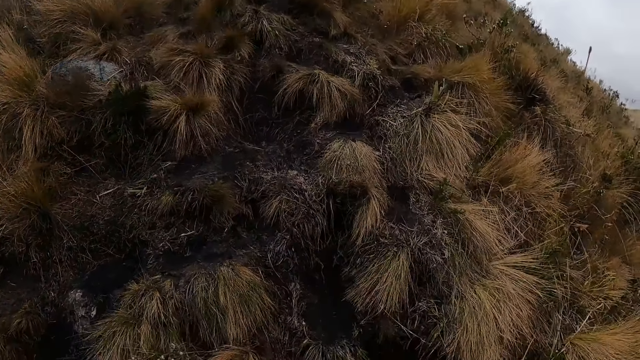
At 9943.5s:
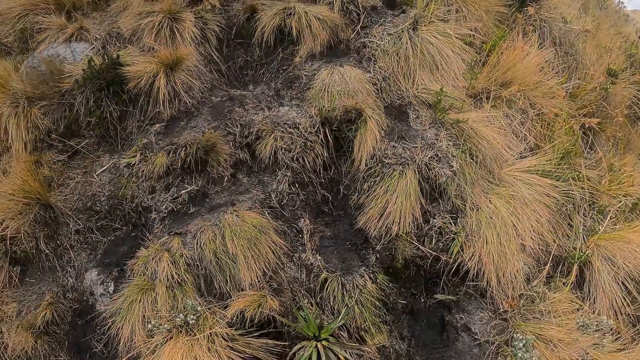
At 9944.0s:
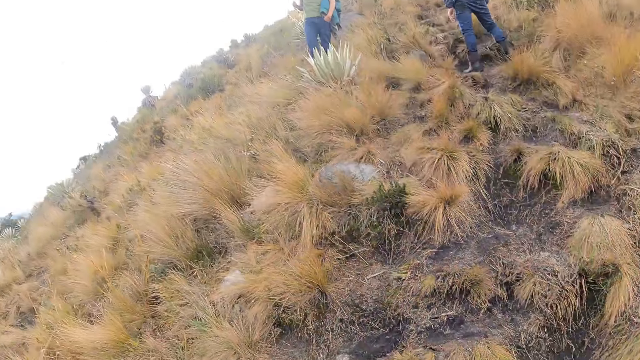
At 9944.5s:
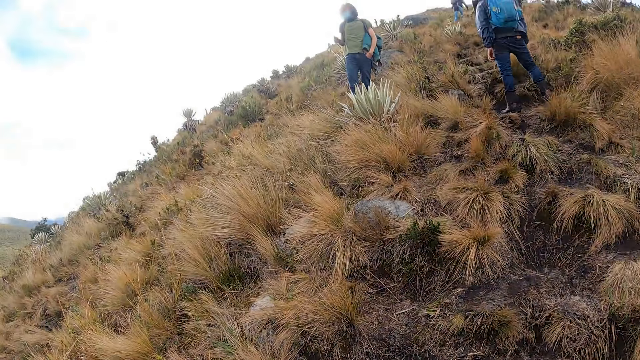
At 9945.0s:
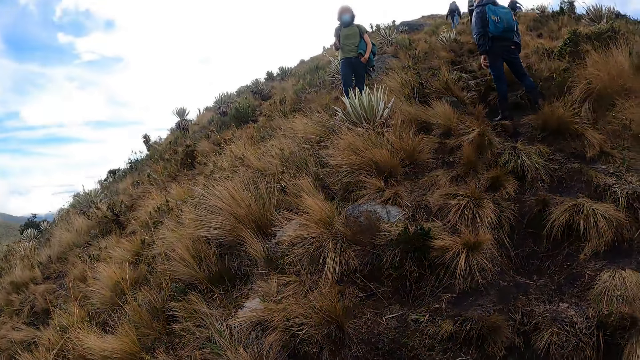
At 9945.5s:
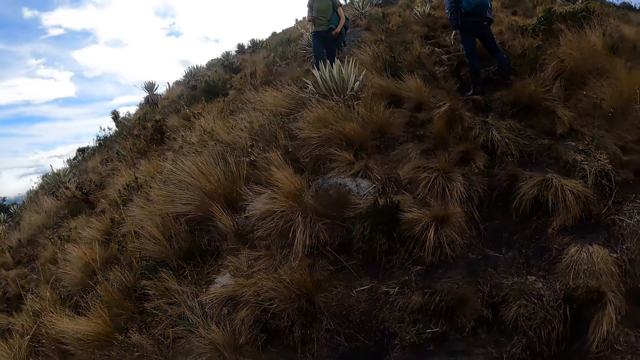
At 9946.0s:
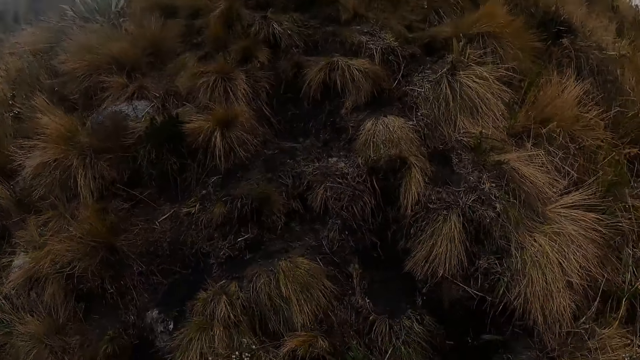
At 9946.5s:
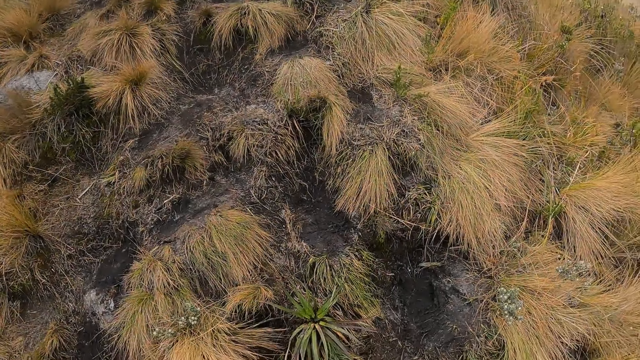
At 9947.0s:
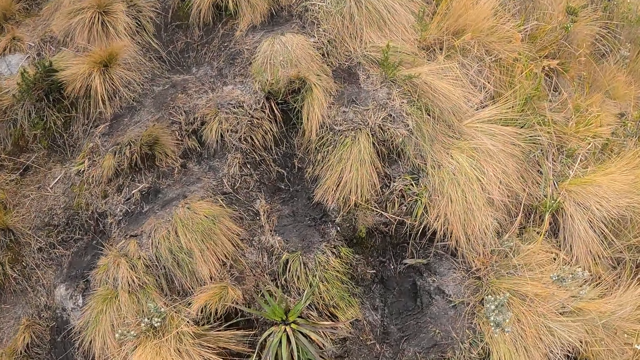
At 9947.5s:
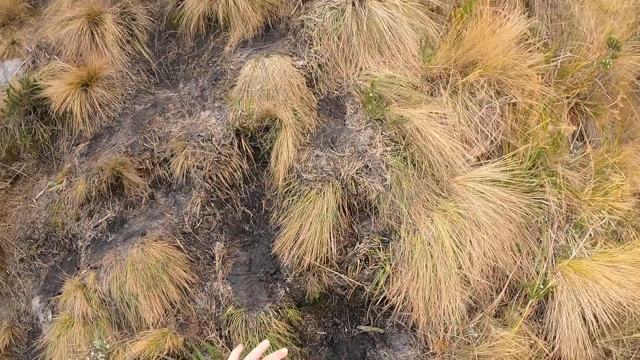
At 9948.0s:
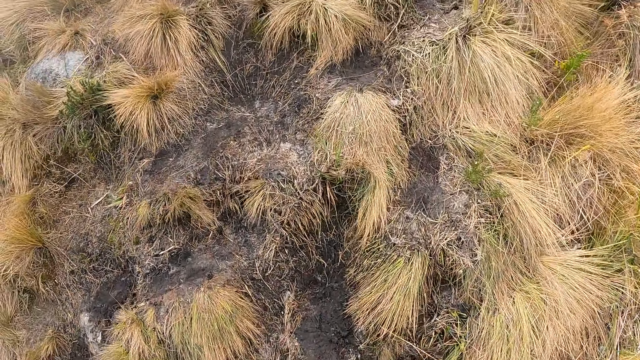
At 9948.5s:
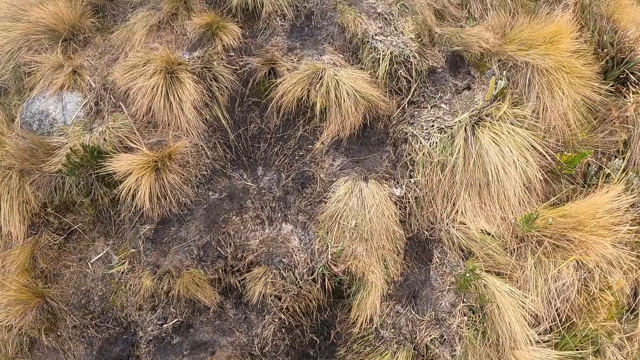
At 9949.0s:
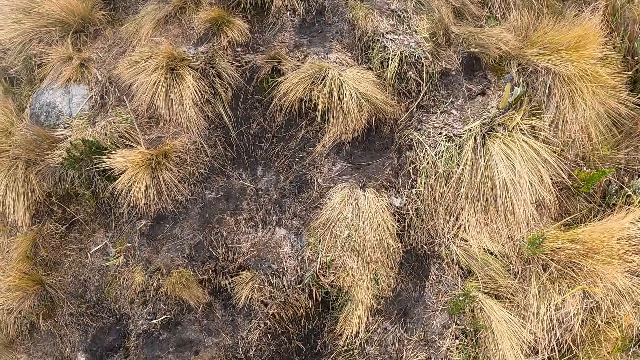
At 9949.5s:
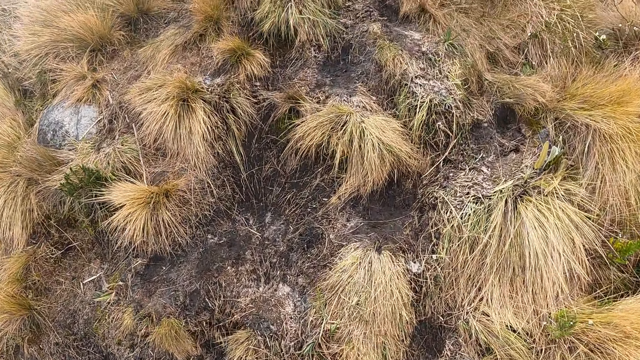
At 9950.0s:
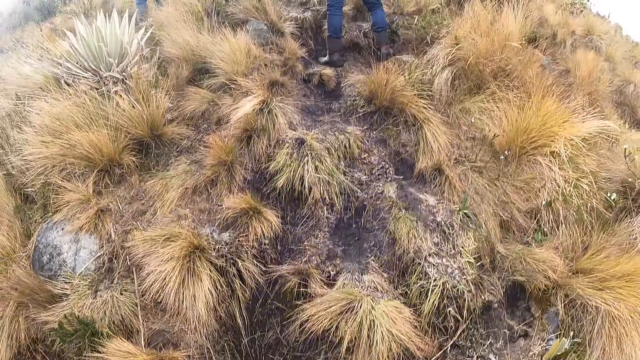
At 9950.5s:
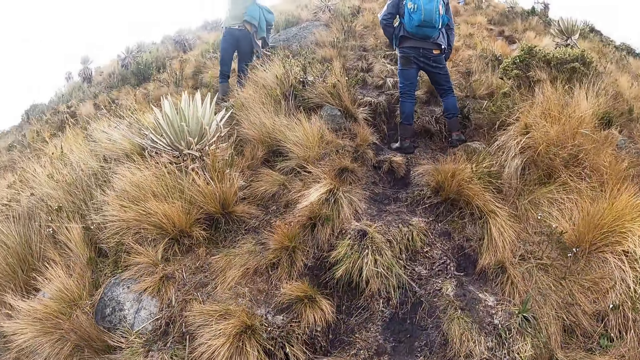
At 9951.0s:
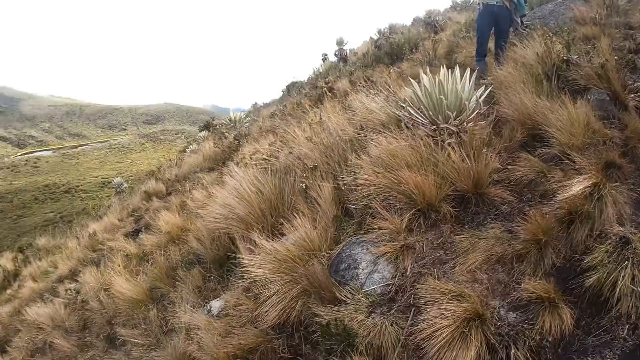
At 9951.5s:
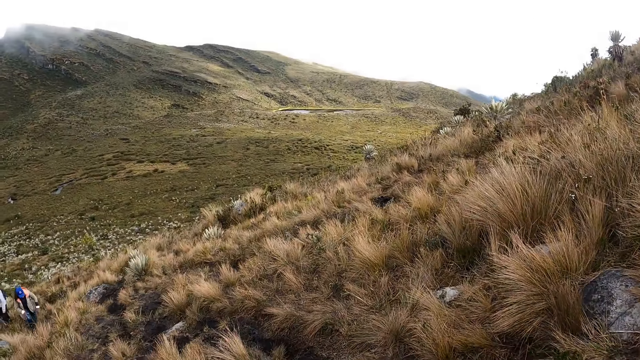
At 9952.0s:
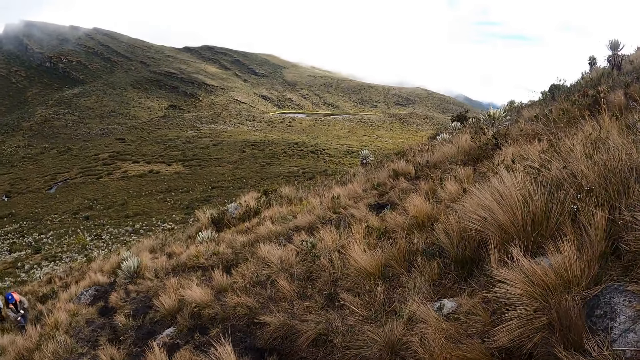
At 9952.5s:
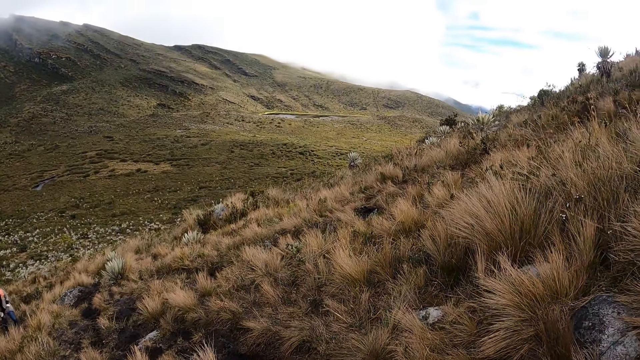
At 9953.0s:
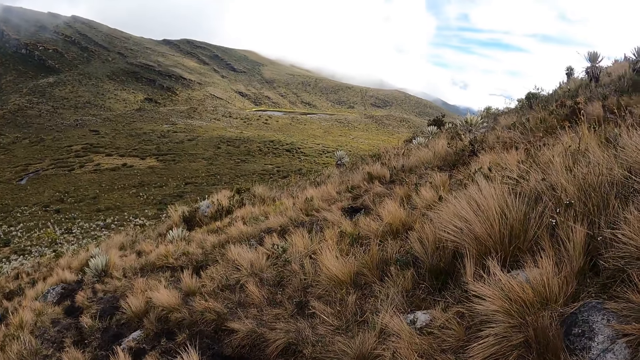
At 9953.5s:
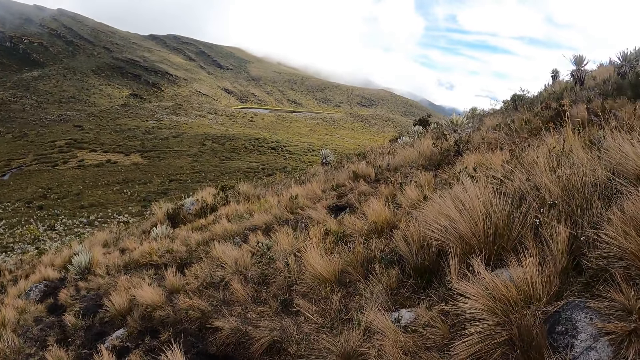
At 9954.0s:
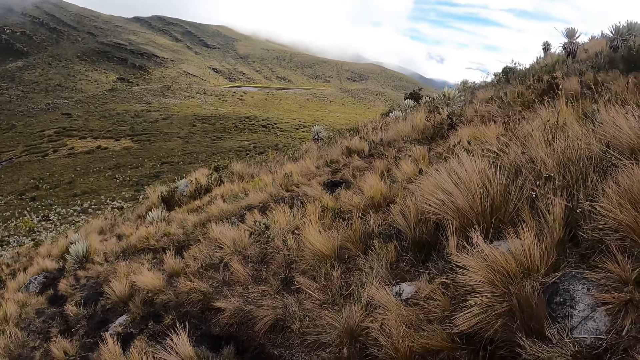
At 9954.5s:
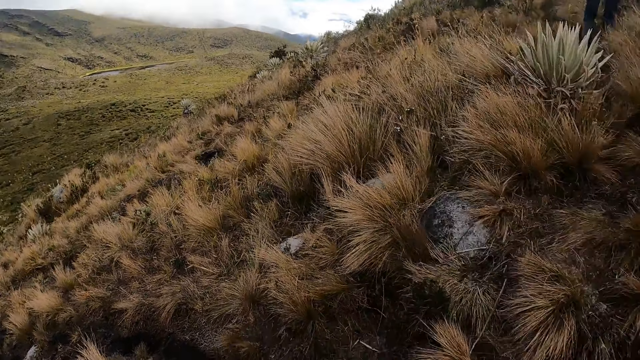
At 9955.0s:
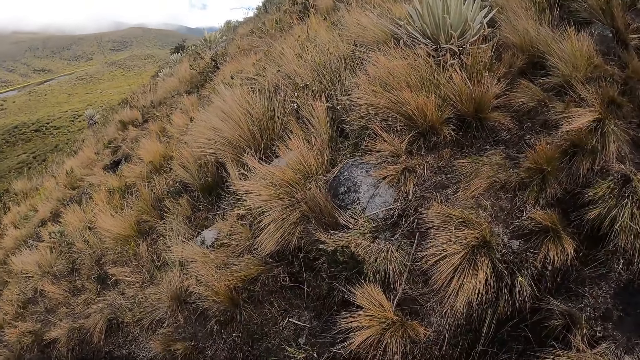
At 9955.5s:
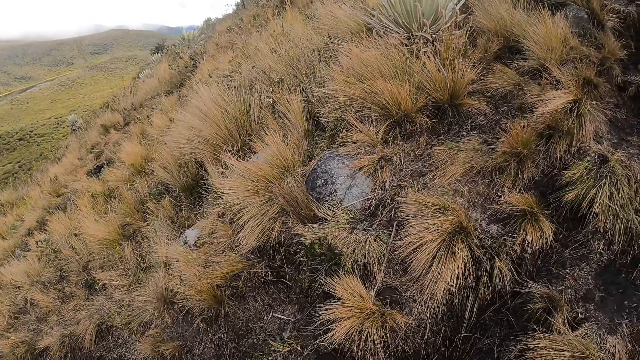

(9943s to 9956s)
The camera wearer walks on the field. They look around the field.

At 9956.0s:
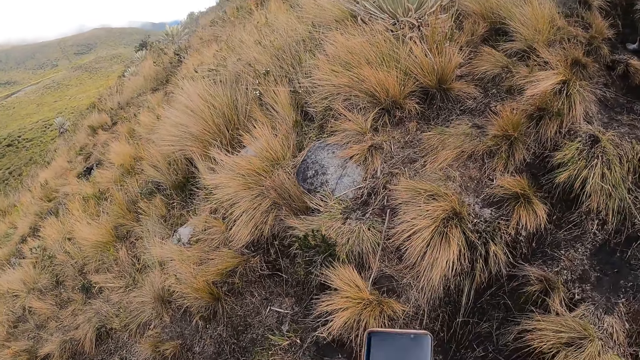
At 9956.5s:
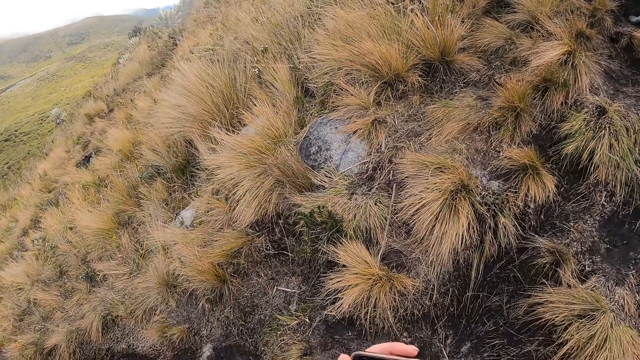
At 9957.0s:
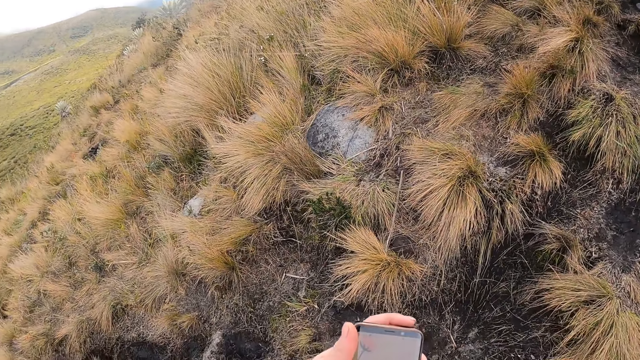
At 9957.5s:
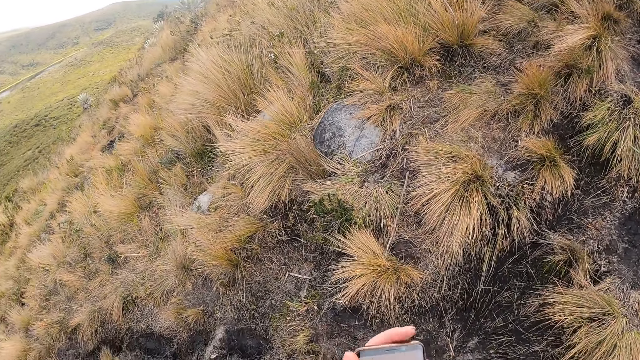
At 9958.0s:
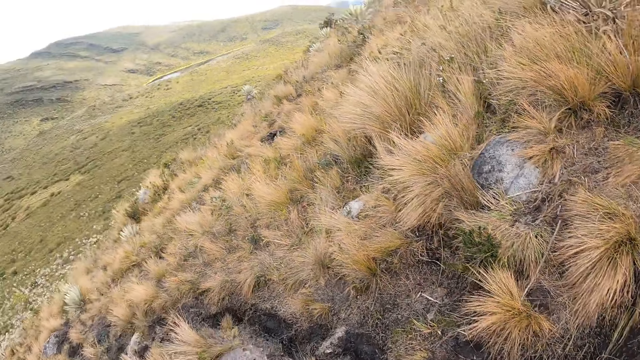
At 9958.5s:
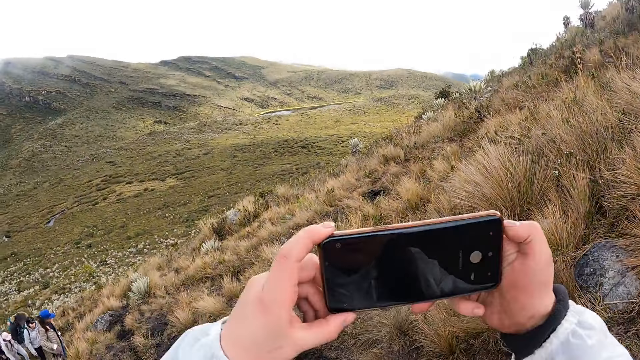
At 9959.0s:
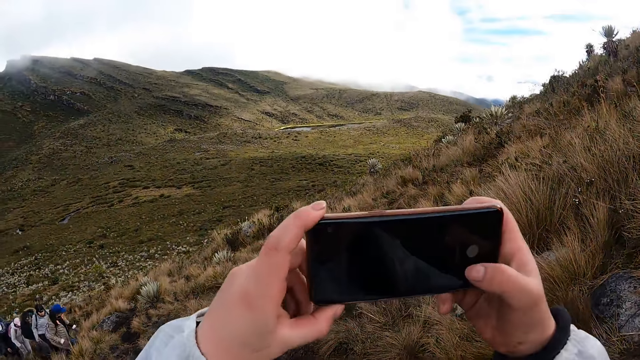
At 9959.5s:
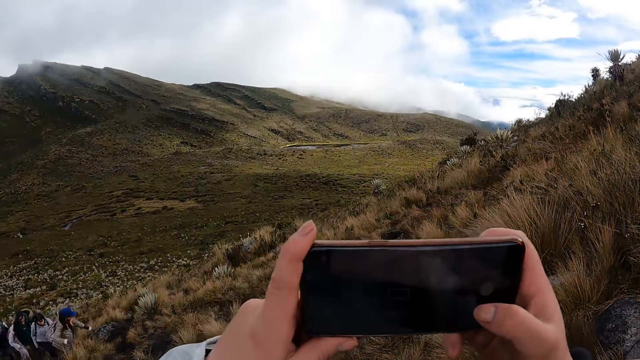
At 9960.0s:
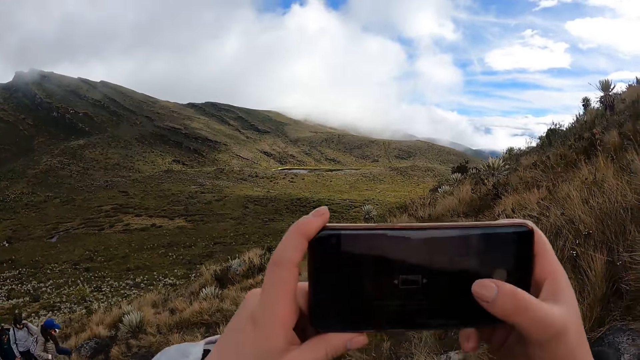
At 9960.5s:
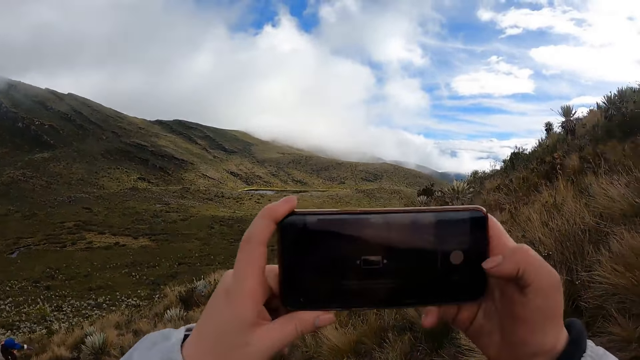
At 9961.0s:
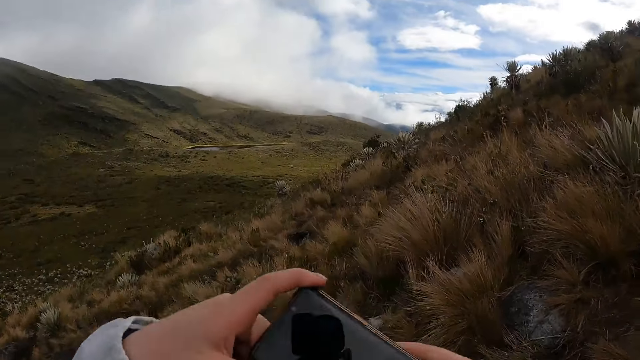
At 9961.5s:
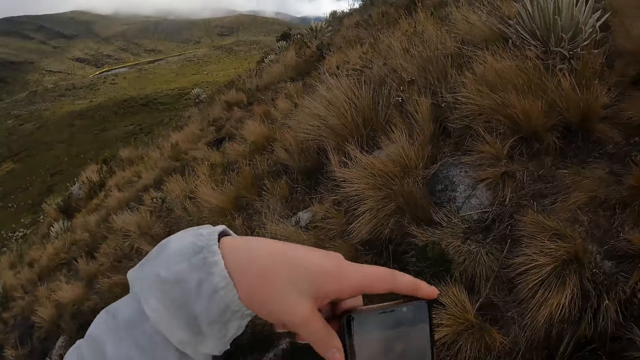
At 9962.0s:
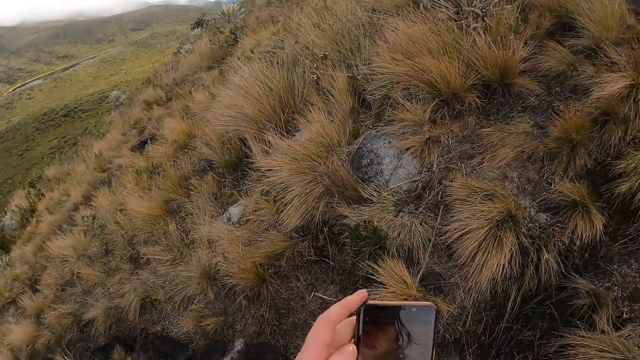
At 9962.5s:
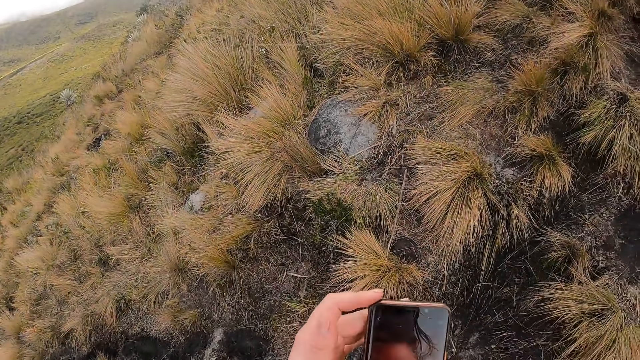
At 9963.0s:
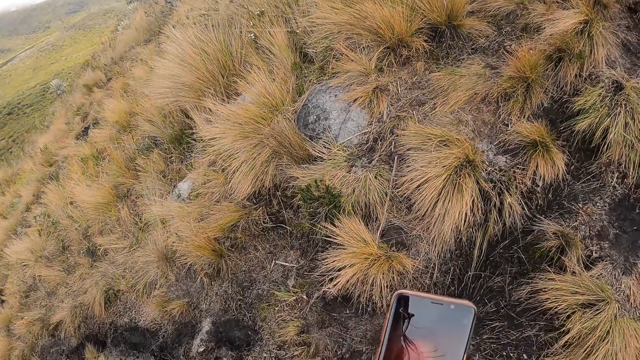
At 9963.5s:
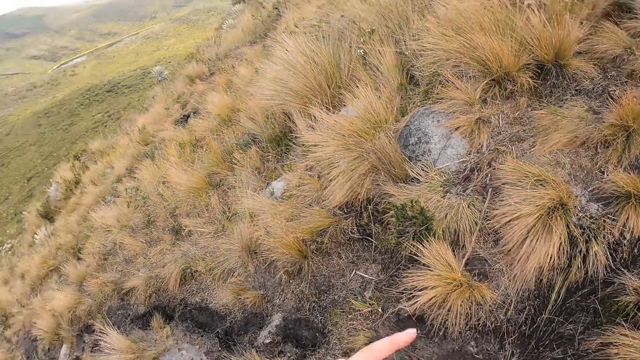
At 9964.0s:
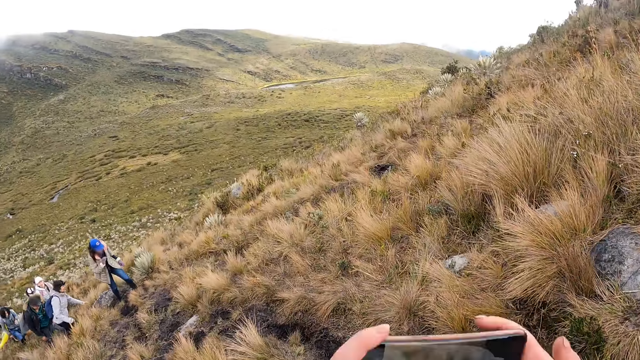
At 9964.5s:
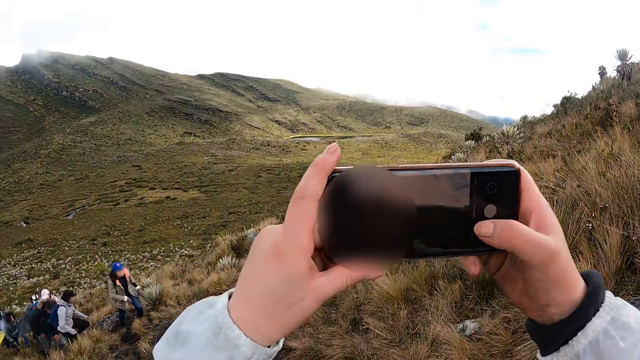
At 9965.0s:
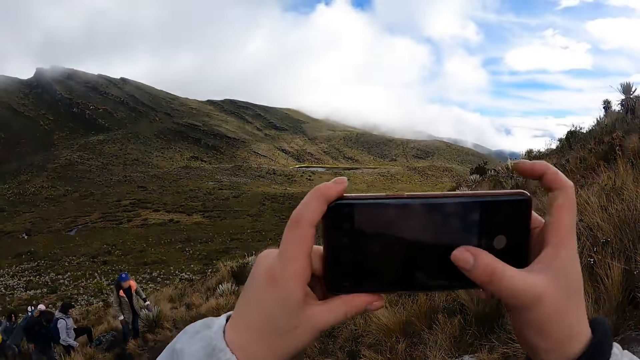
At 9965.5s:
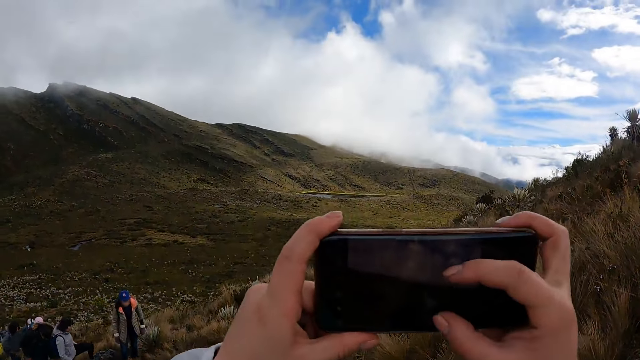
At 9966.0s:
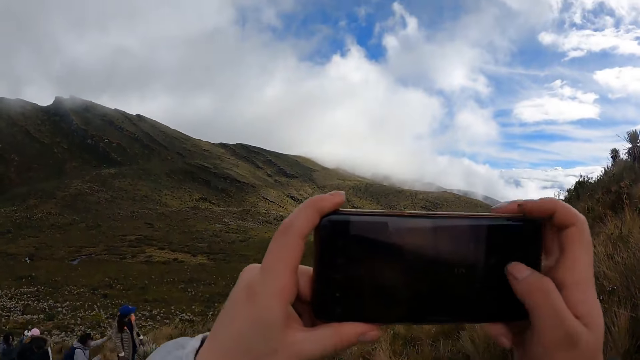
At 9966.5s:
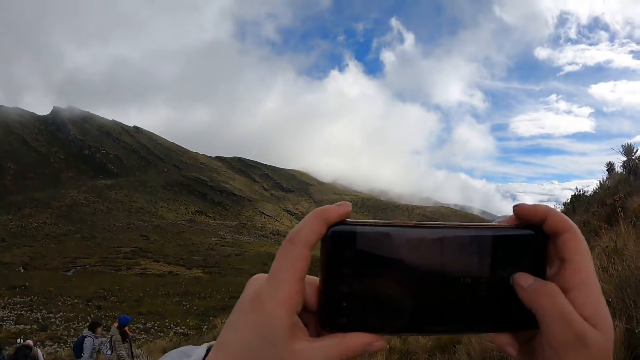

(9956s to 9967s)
The camera wearer operates a phone with both hands. They take the pictures. They scroll the phone. They operate the phone with both hands again. They take the pictures again. A group of people walk up the hill.
